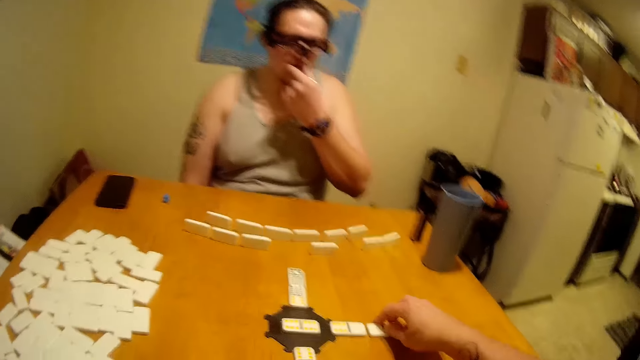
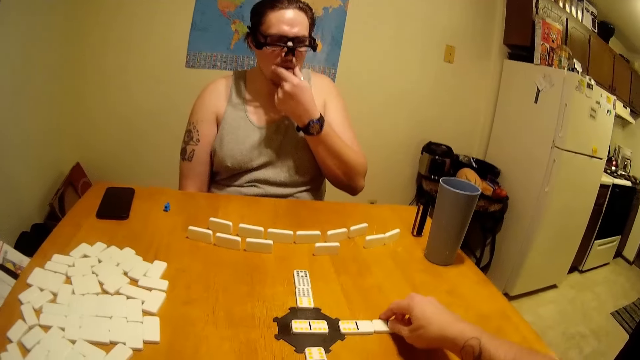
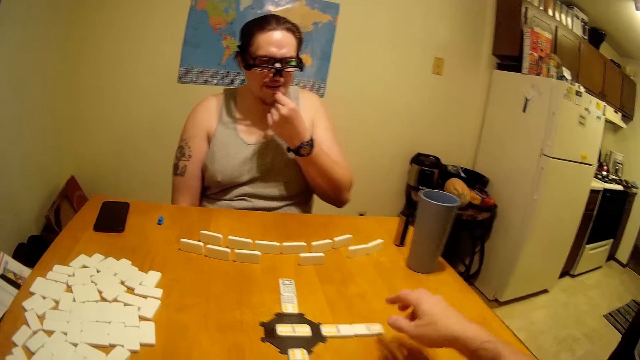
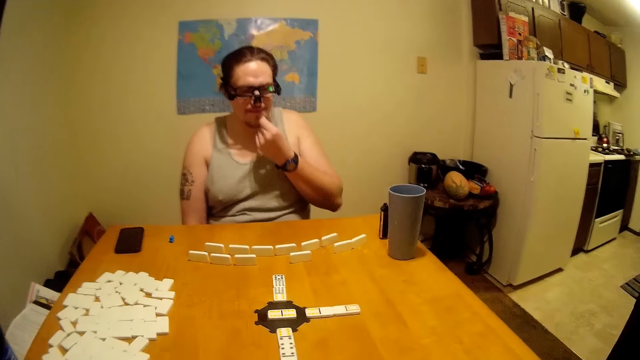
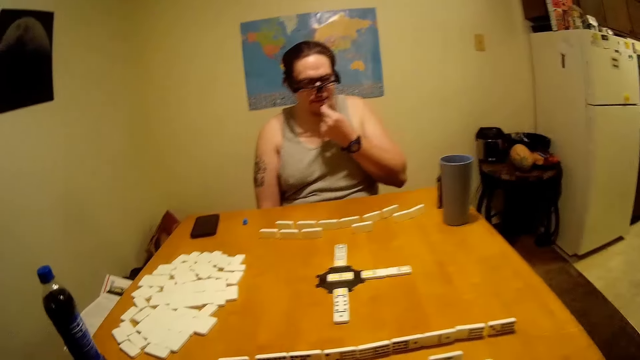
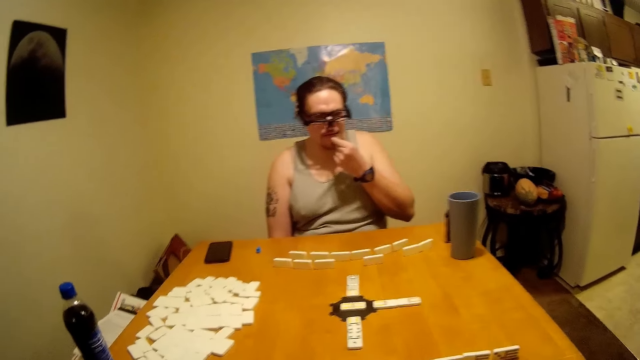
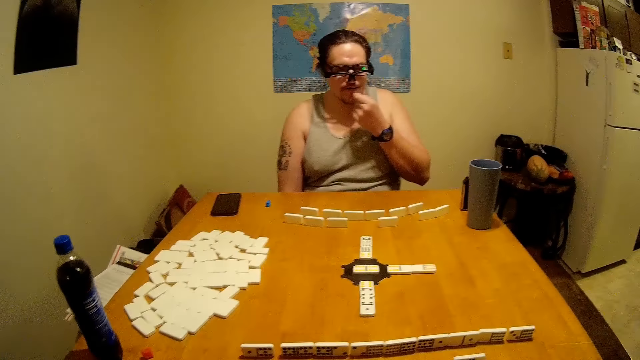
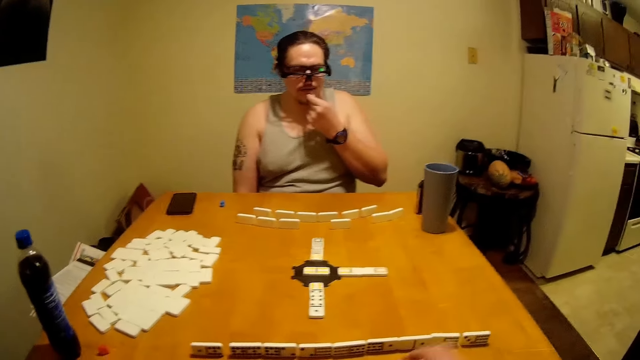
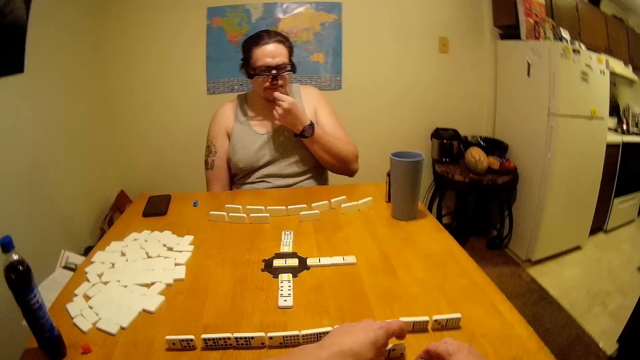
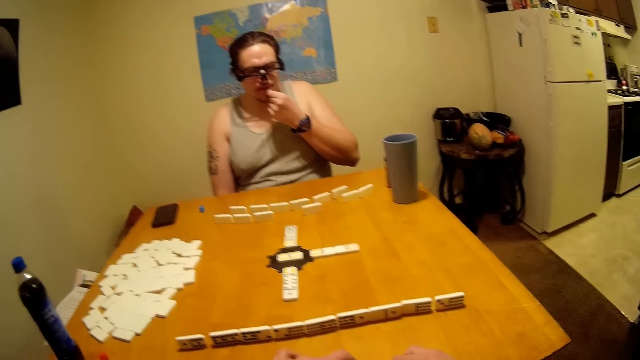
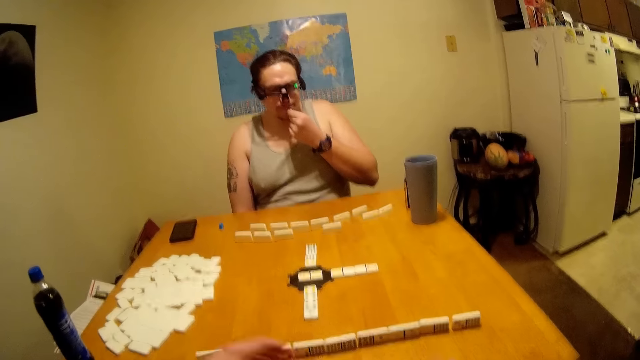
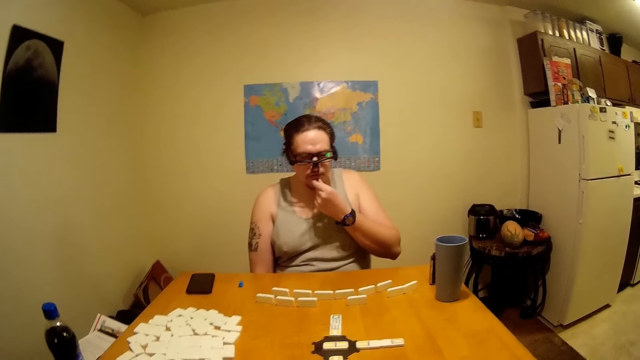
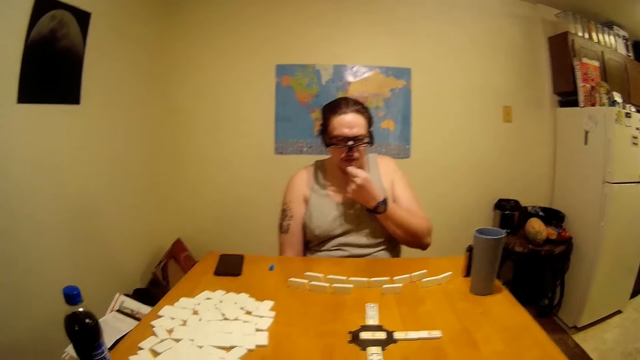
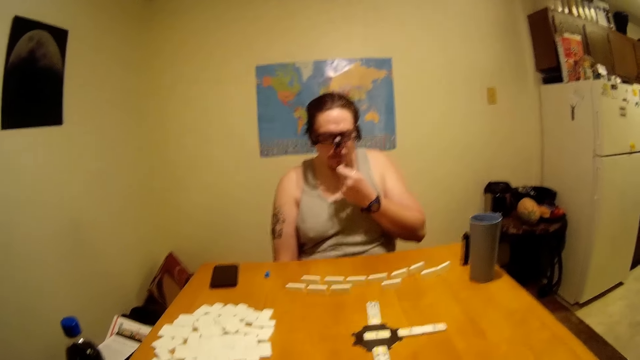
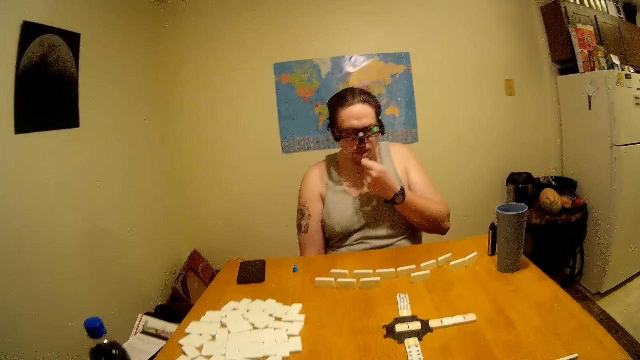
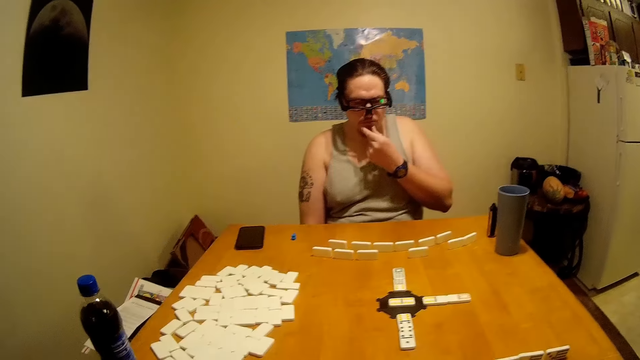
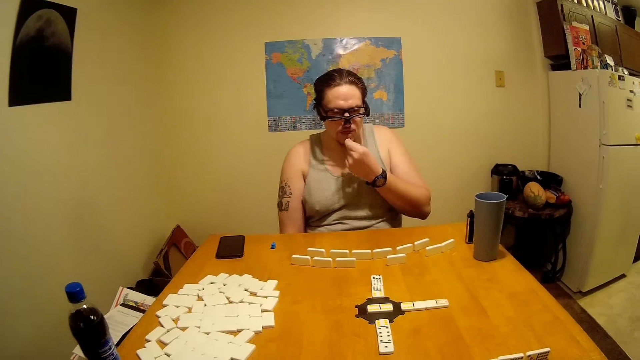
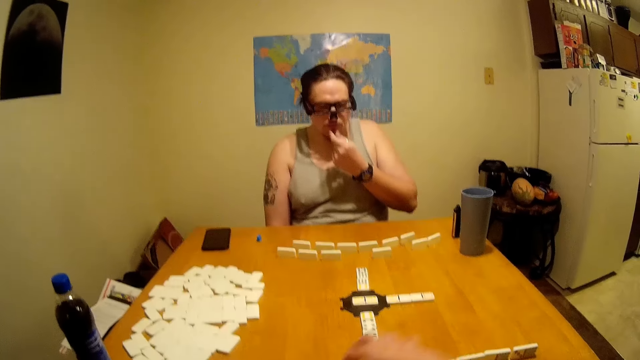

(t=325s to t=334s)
A person is holding his mouth. The camera wearer is pointing on the table.

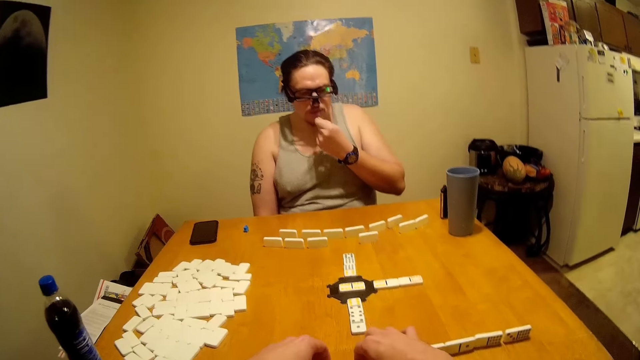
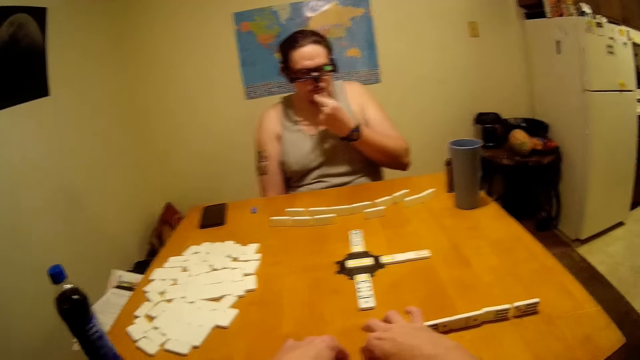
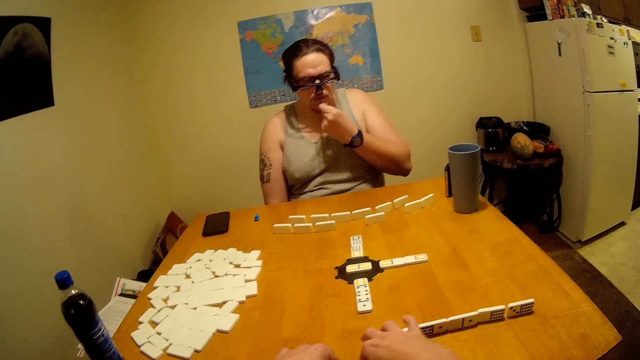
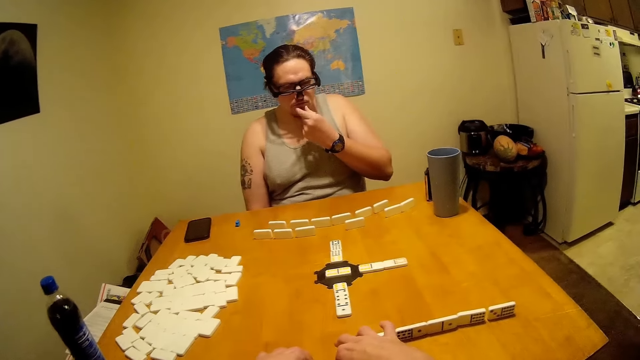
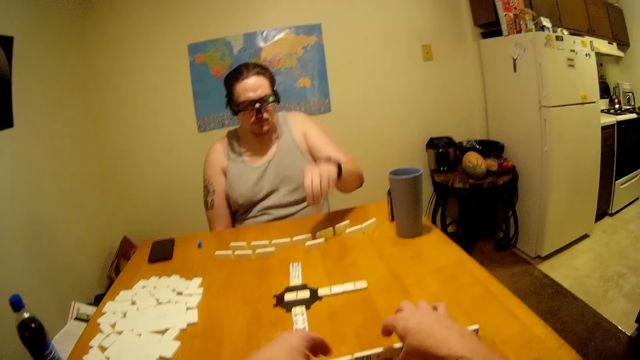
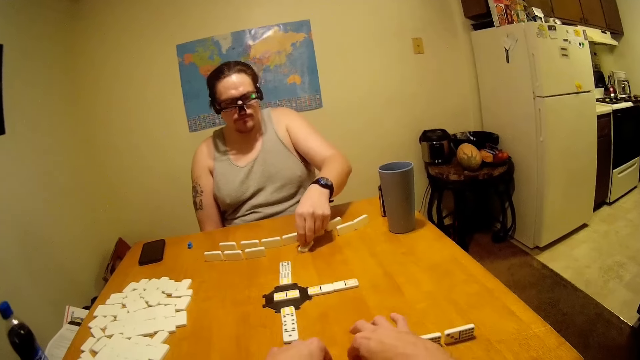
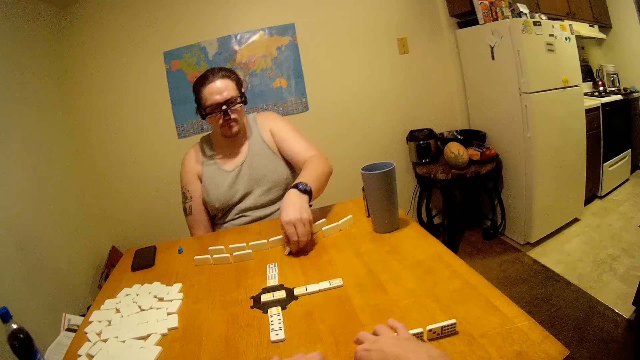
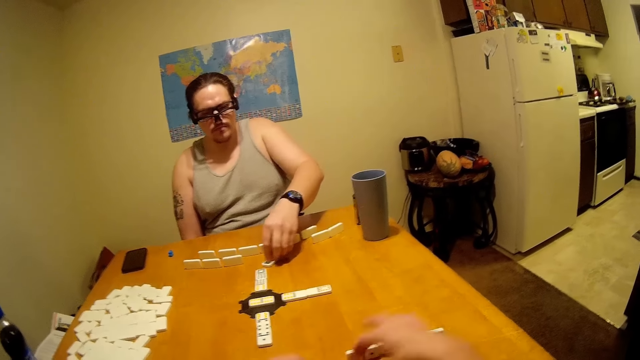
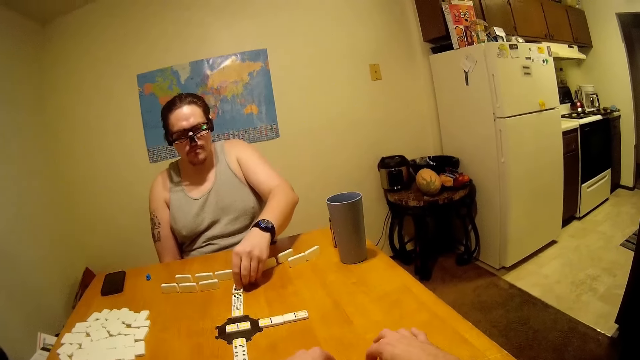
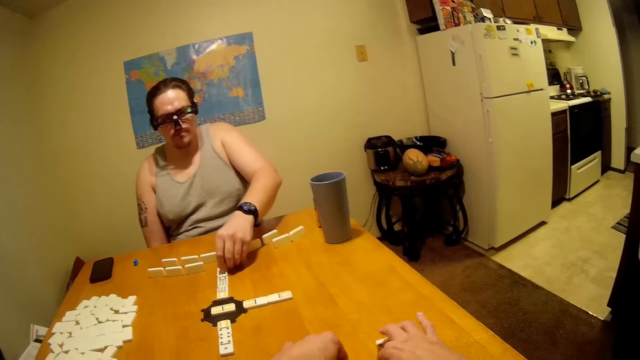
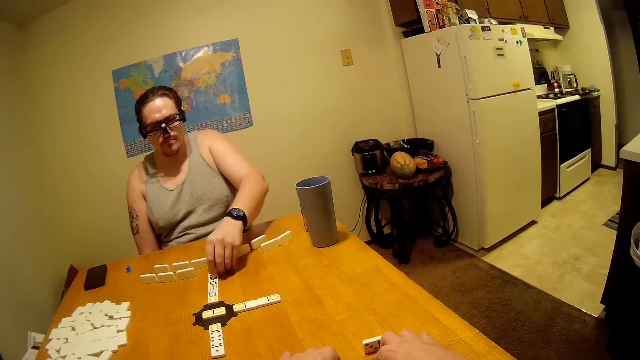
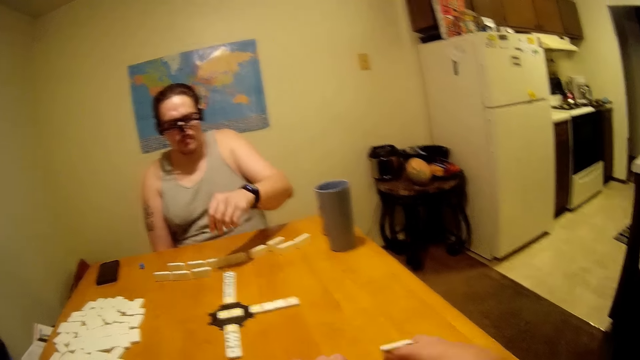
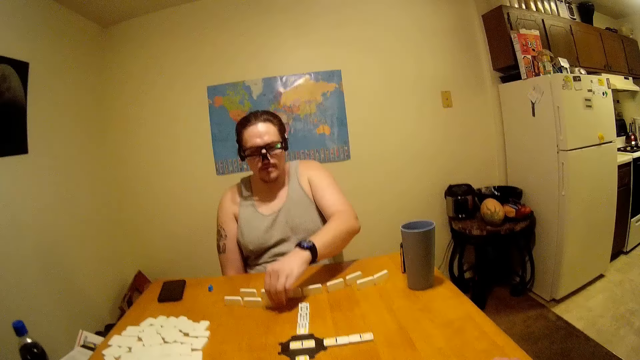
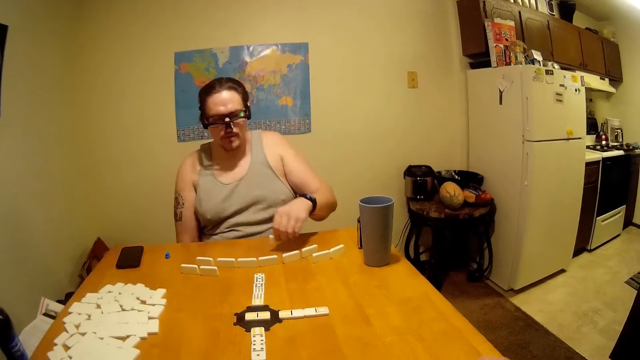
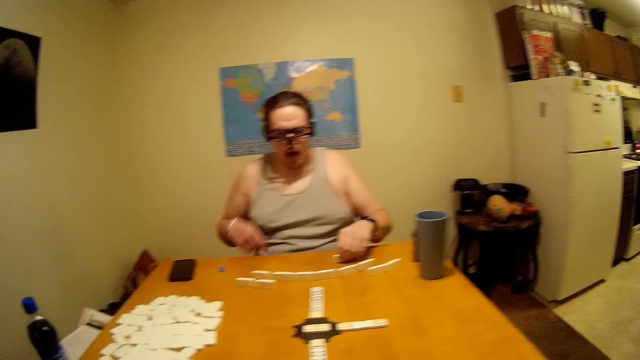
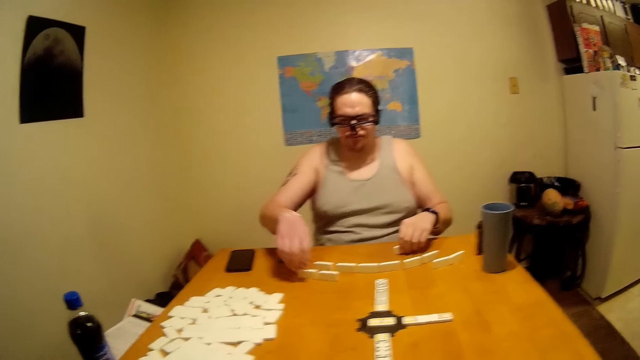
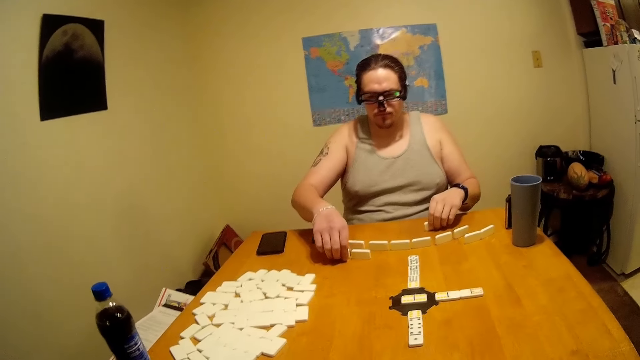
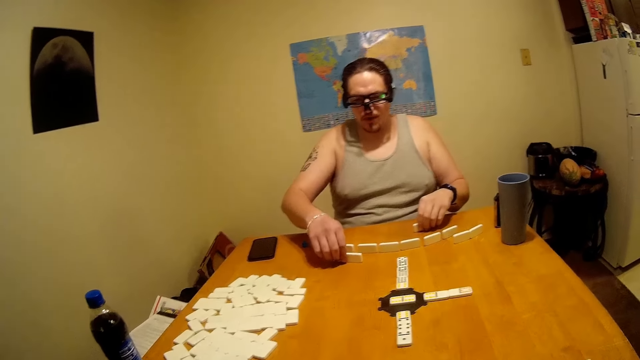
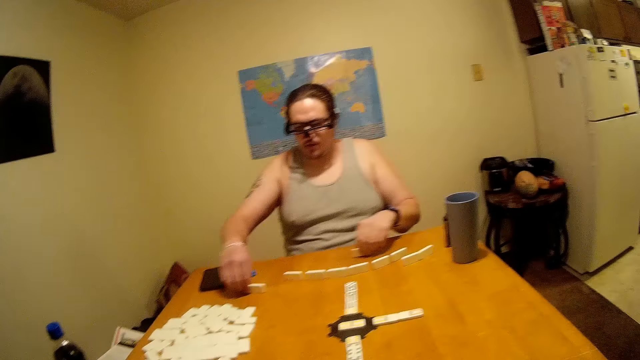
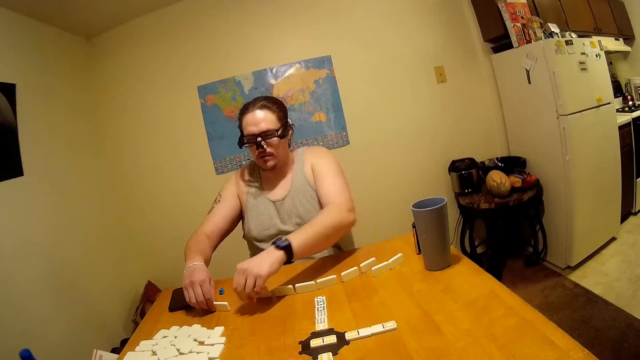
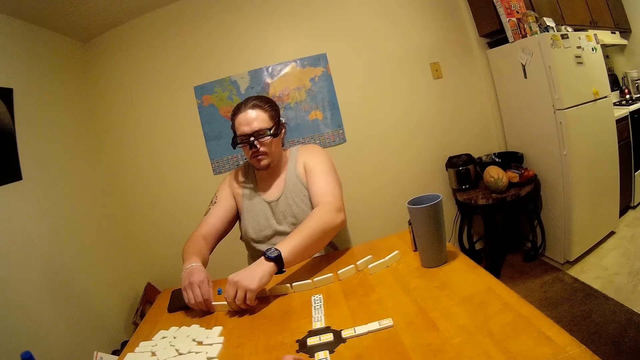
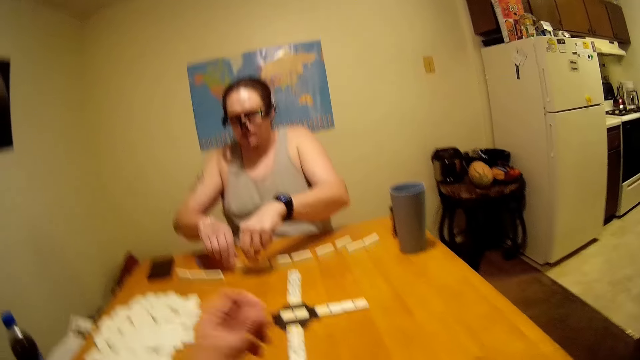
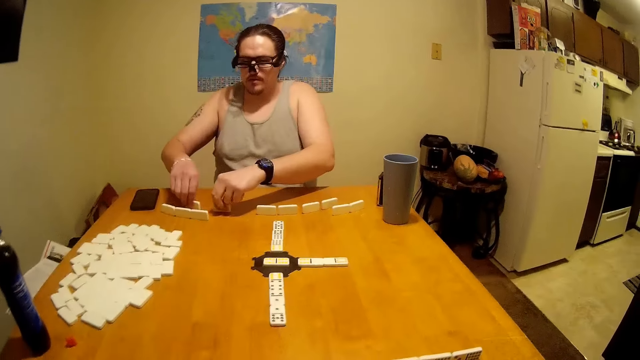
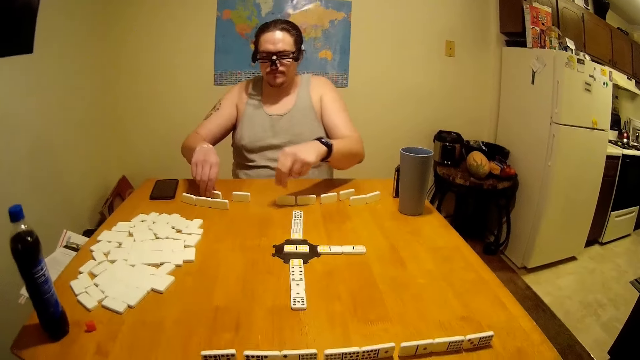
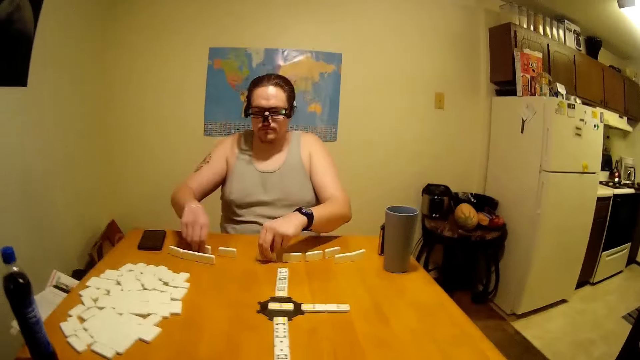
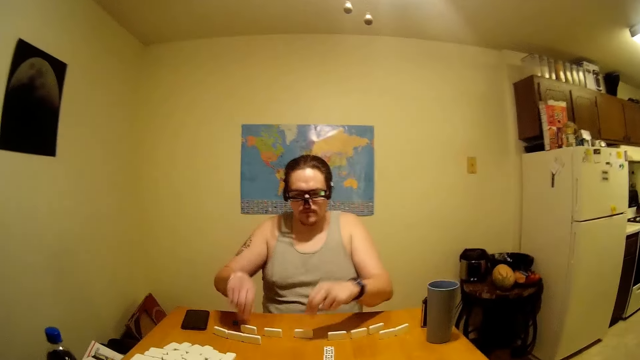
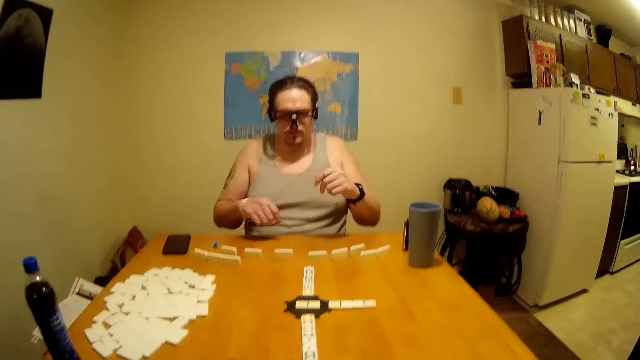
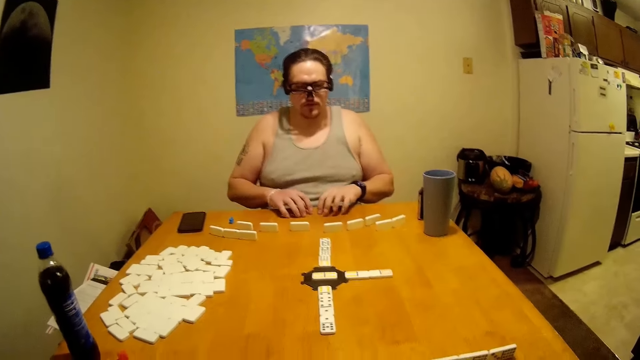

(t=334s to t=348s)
A person moves the dominoes. The camera wearer is moving a dice. The person sighs. The camera wearer talks. The person is arranging the dice in line.
